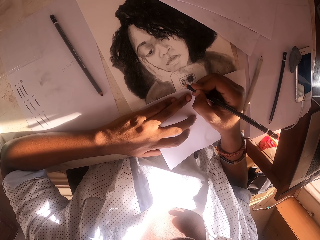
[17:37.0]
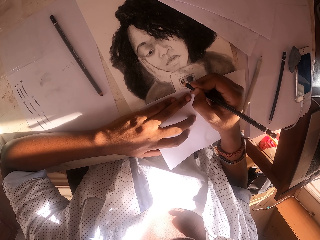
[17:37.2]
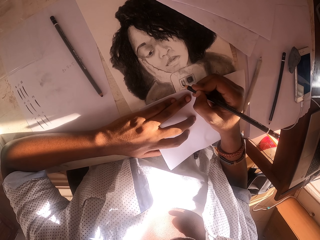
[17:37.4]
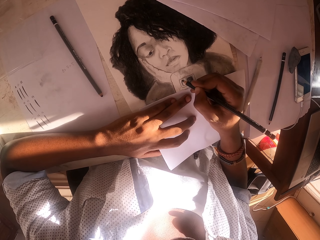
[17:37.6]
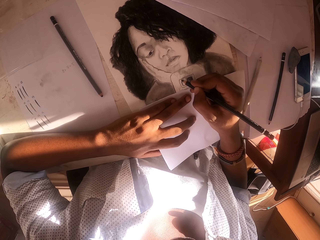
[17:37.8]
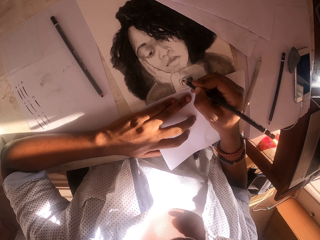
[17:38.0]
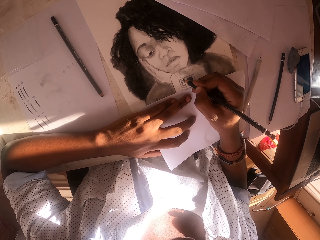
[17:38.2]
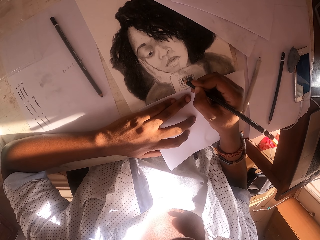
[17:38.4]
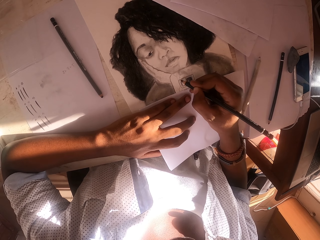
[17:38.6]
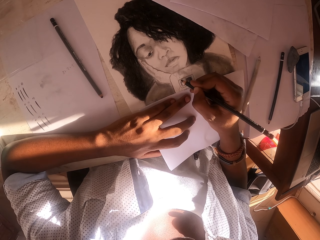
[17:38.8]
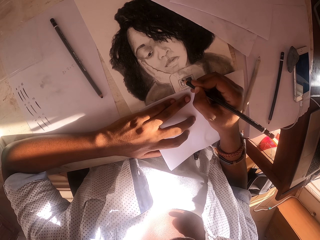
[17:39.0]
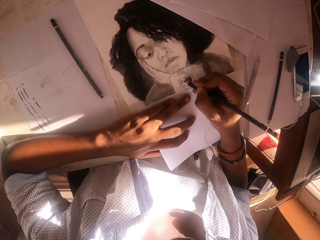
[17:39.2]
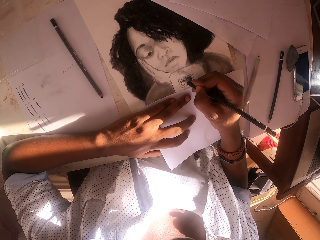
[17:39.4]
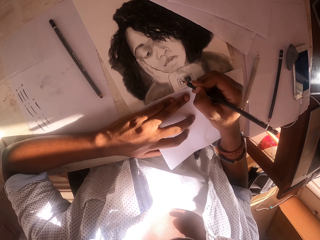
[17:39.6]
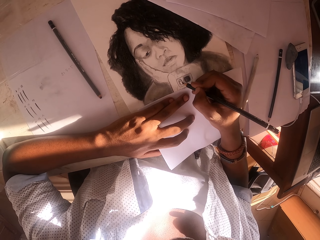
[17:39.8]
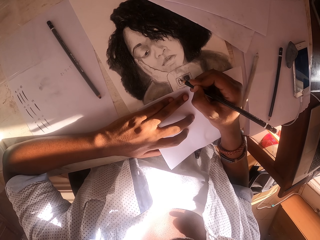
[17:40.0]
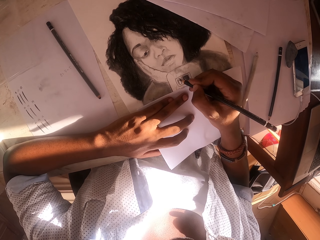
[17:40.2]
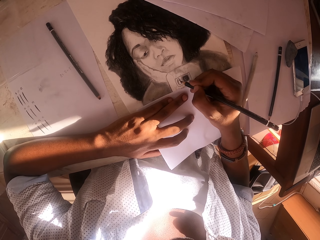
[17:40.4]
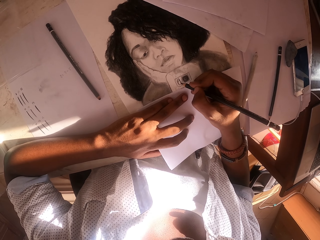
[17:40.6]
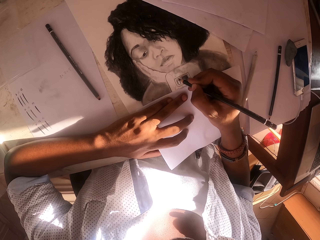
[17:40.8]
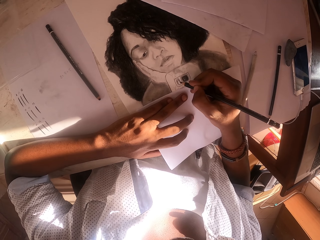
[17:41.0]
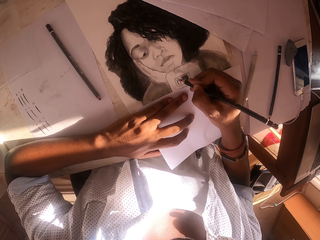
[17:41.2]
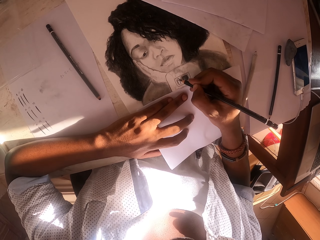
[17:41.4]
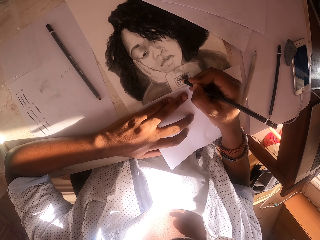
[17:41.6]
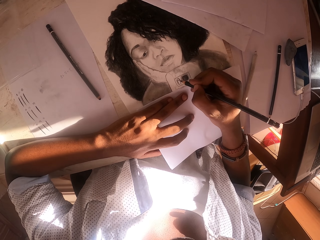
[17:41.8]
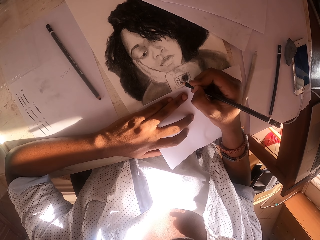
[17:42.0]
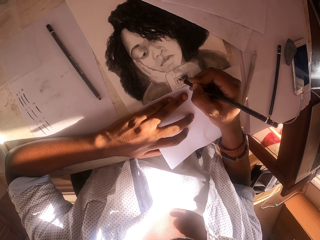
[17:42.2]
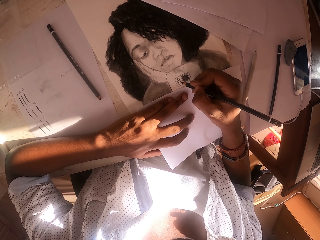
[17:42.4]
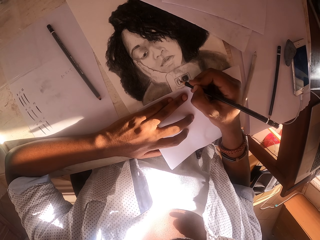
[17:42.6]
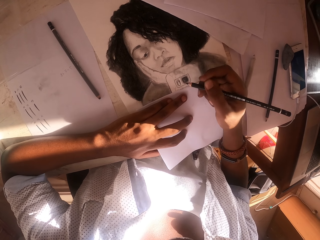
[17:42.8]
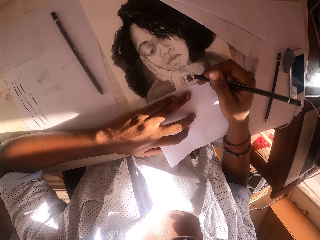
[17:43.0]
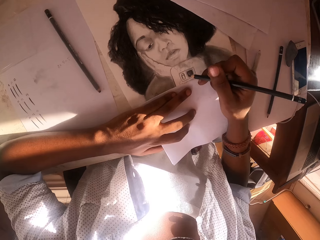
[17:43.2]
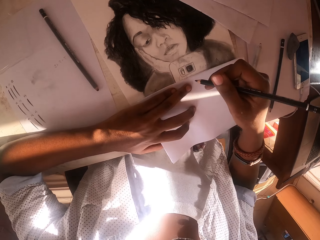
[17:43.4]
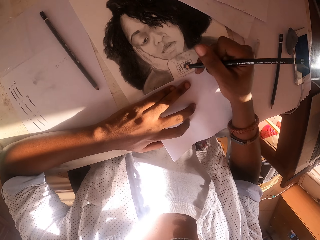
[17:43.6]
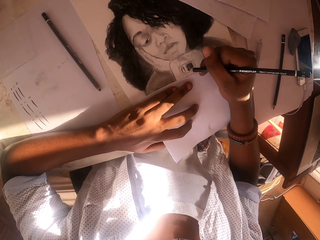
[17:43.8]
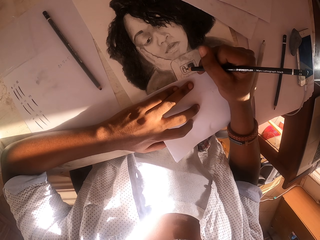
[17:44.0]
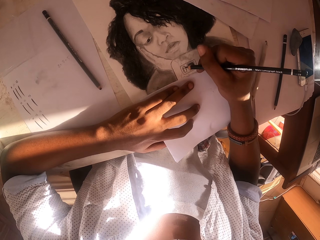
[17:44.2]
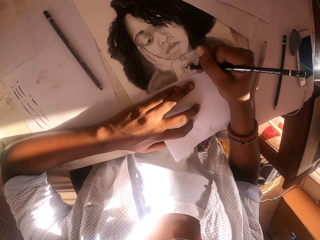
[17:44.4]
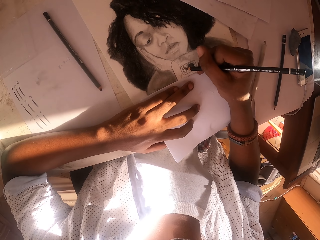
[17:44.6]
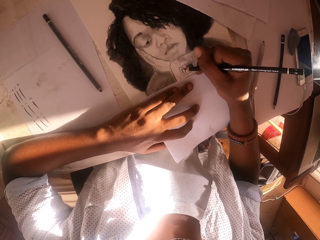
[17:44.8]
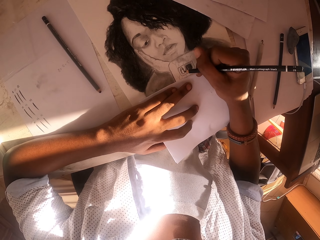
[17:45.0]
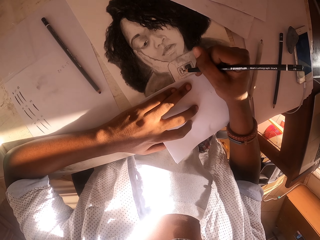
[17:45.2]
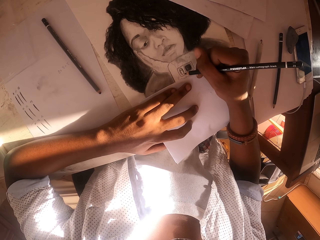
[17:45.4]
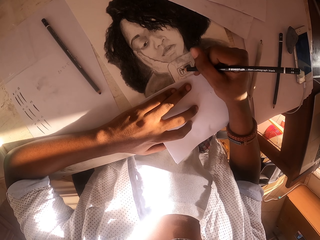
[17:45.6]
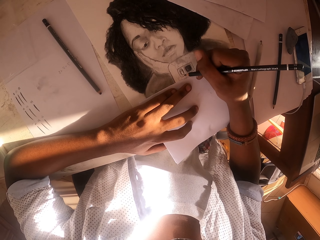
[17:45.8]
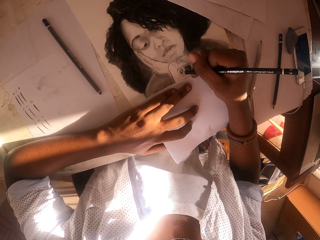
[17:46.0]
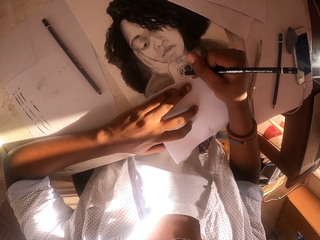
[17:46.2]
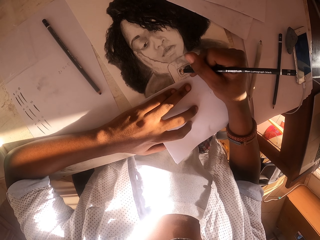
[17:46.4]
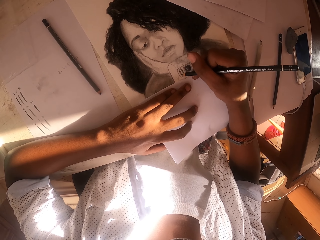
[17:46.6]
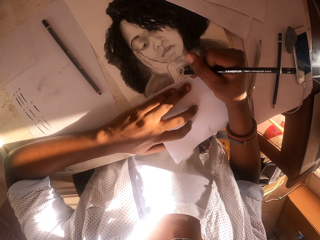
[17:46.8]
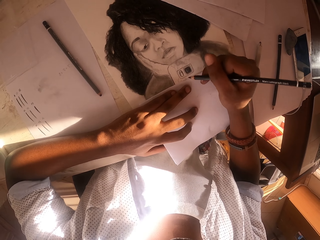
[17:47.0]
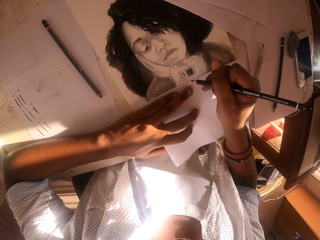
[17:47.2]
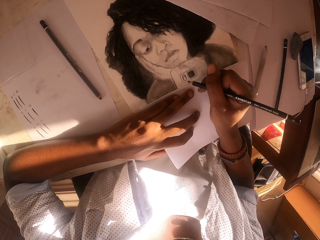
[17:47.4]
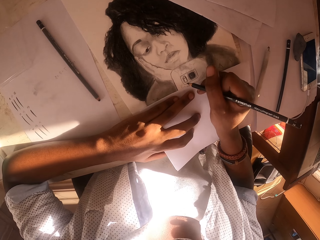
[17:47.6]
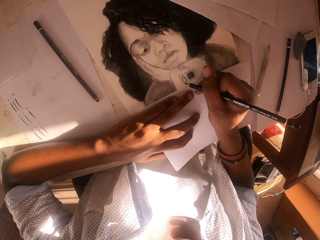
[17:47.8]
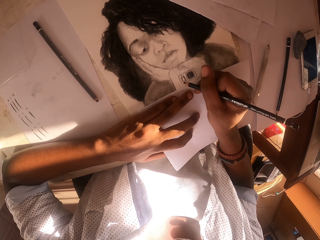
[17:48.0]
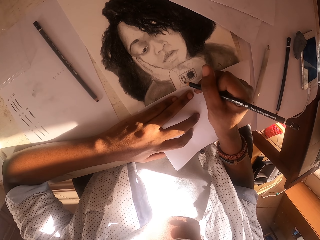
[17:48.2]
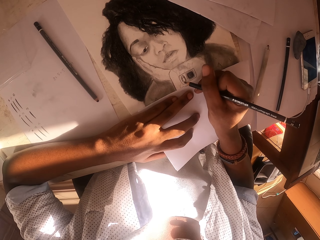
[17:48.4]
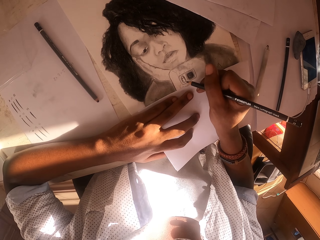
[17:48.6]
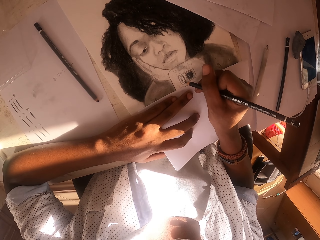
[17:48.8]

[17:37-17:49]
The camera wearer lifts the hand with the drawing pen. They draw the picture on the paper.

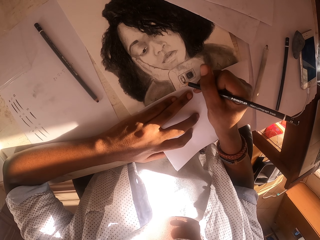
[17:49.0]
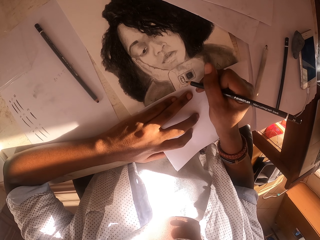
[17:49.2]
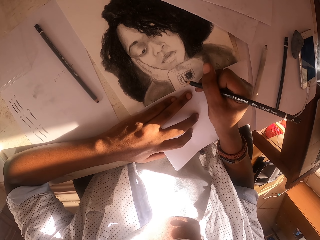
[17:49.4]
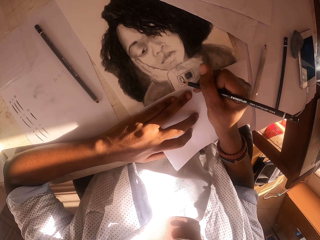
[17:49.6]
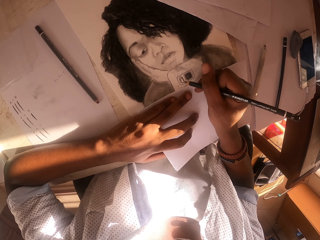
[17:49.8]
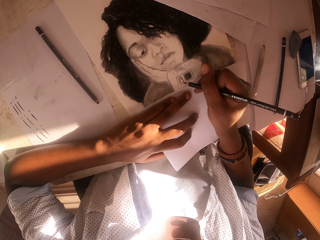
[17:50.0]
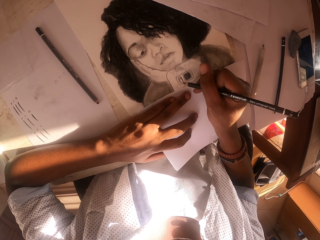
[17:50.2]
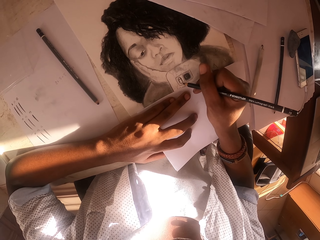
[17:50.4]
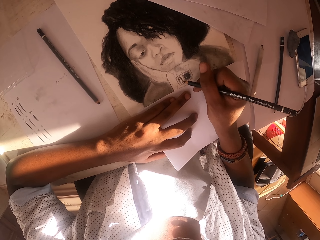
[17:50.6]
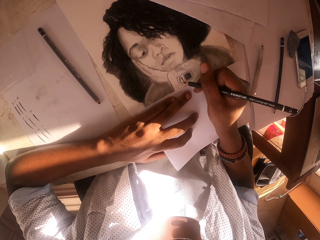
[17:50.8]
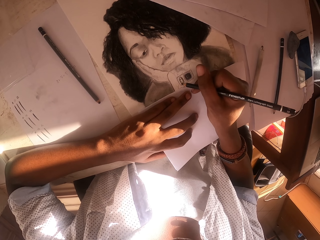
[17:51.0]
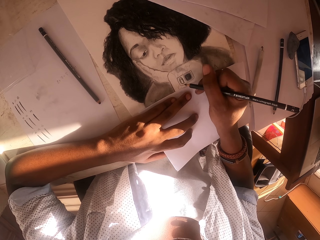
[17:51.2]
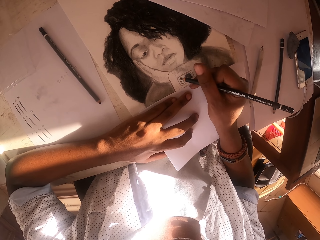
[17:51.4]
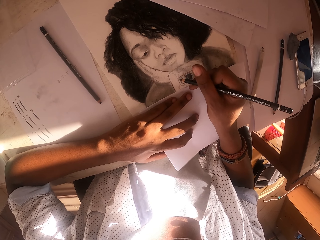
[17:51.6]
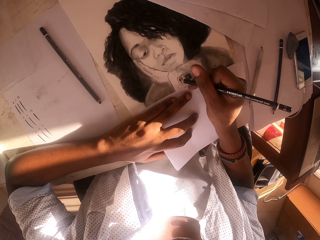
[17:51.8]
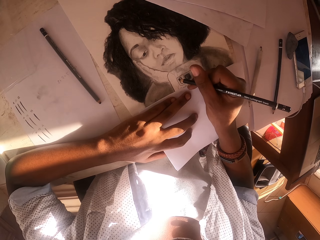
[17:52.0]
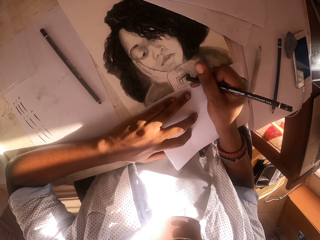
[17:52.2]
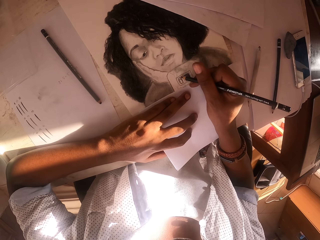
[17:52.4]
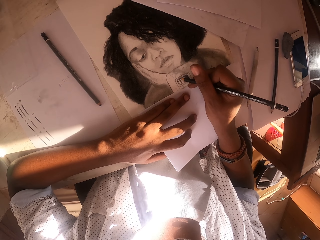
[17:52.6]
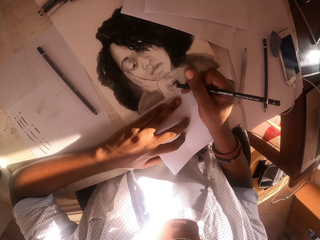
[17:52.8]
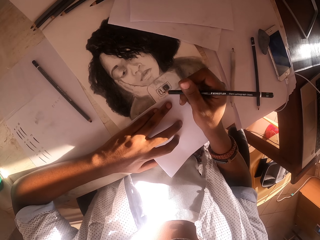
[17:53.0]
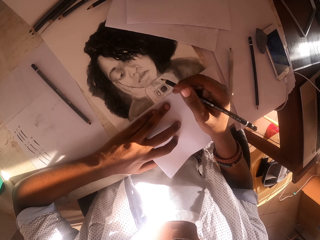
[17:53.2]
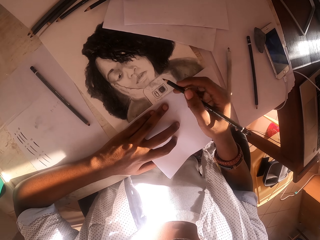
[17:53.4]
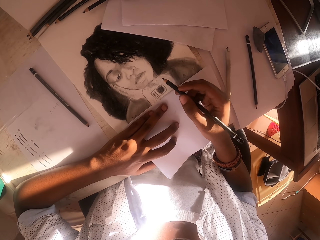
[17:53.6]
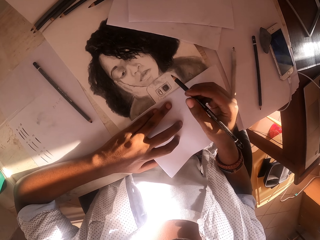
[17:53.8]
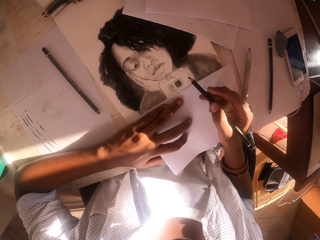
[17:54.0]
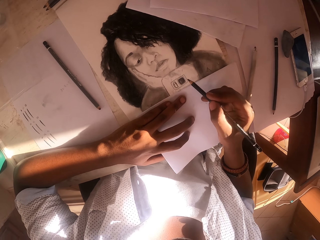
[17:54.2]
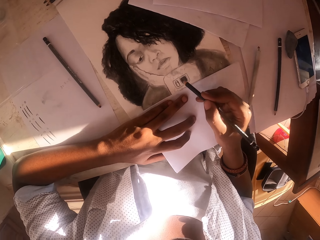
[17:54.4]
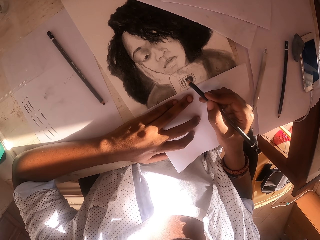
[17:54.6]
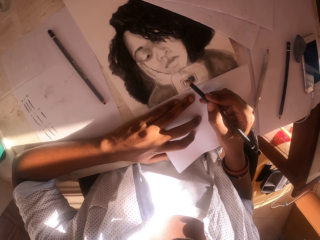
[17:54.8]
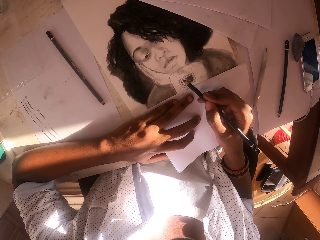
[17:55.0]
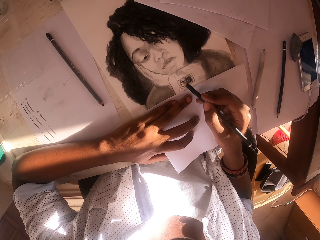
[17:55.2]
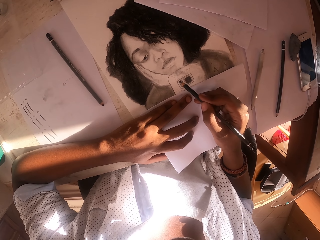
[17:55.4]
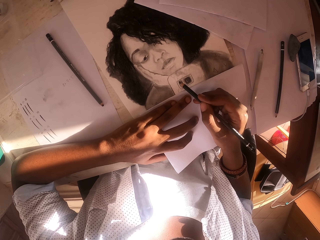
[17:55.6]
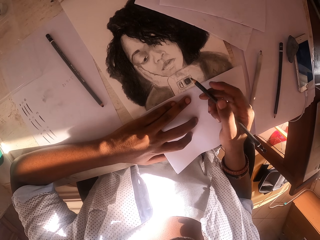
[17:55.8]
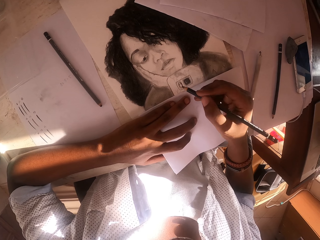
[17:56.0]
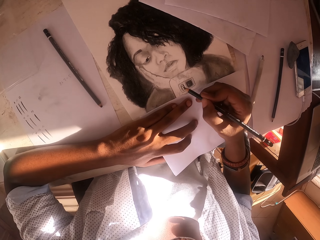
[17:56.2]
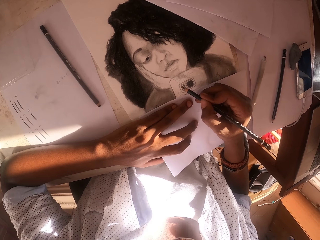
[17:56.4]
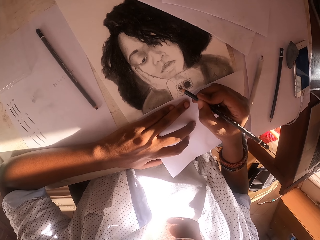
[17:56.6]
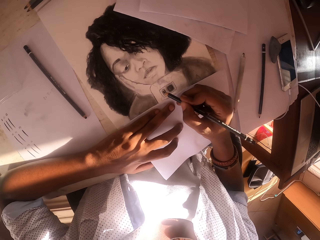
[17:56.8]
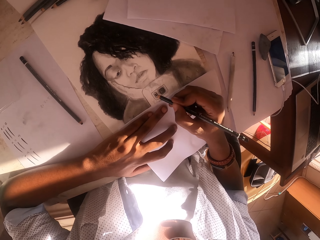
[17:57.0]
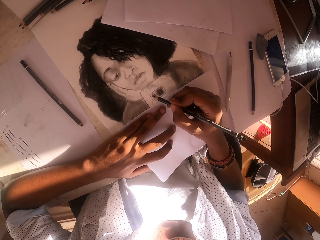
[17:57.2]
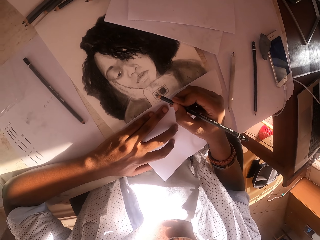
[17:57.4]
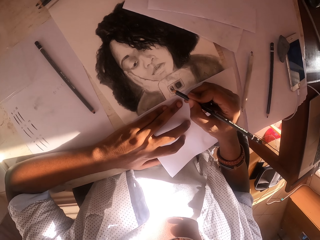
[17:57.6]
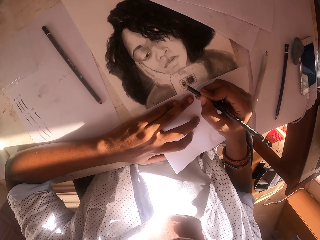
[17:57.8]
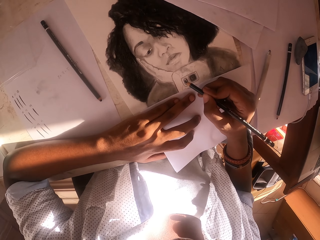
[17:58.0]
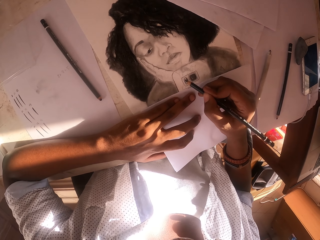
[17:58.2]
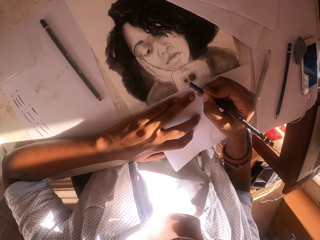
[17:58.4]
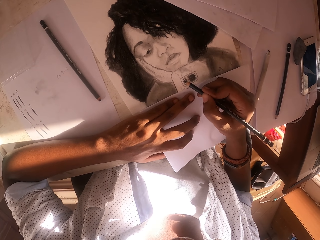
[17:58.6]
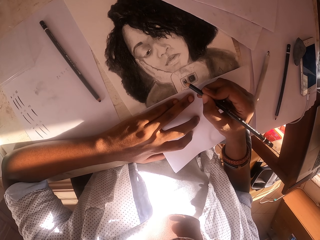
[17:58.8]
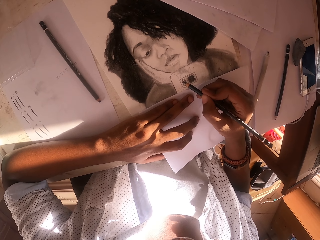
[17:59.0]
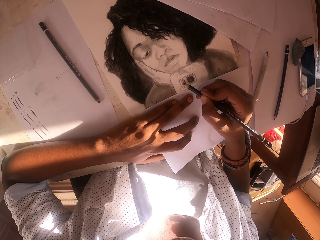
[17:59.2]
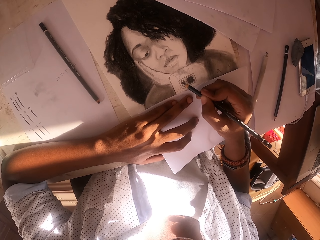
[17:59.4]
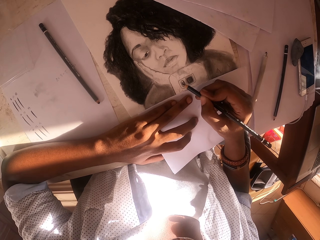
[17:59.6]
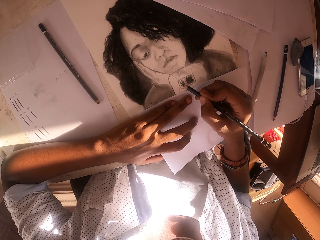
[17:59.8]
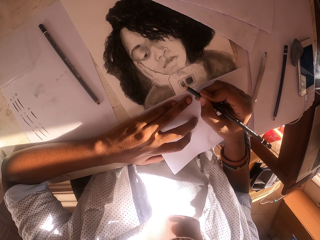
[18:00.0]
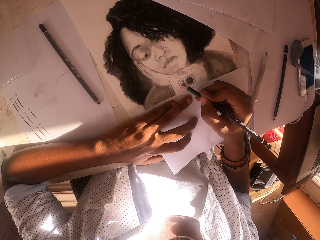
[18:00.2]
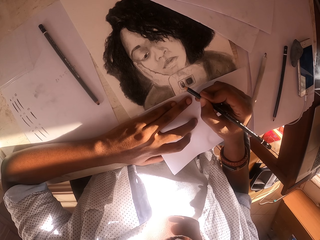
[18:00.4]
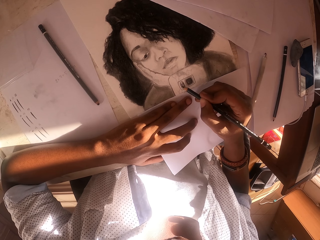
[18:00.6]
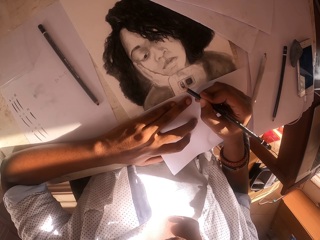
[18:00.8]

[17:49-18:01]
The camera wearer moves the drawing pen on the hand. They draw the picture on the paper.
